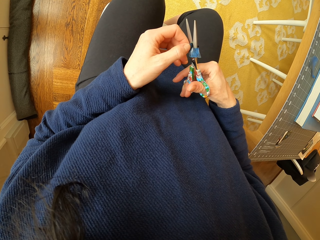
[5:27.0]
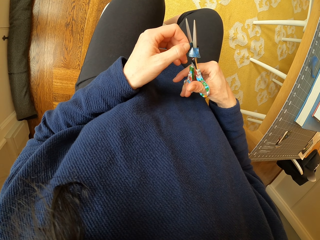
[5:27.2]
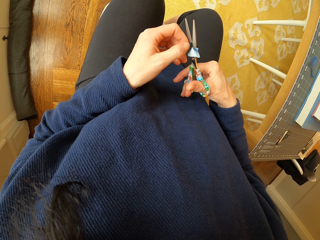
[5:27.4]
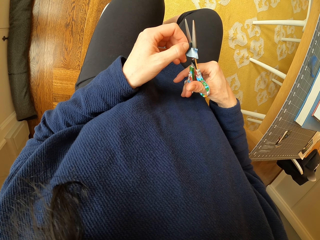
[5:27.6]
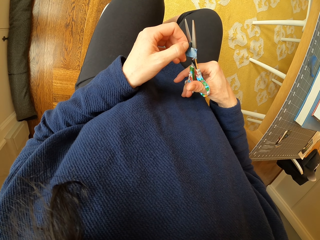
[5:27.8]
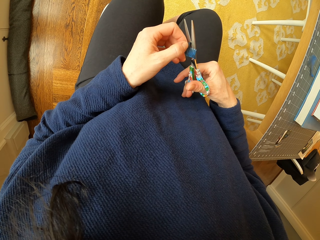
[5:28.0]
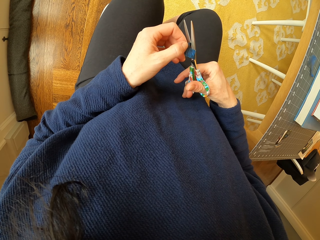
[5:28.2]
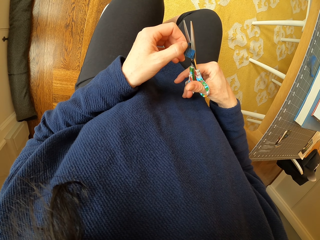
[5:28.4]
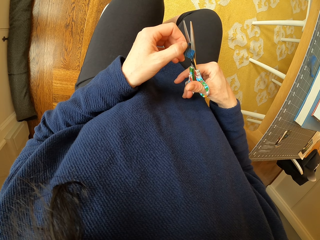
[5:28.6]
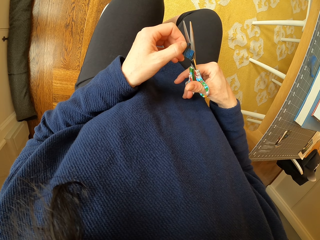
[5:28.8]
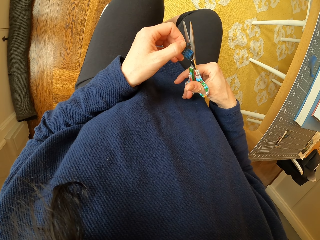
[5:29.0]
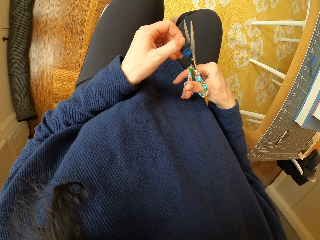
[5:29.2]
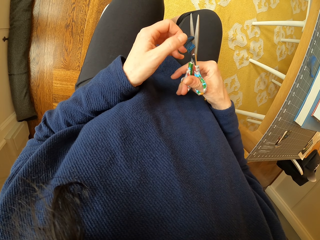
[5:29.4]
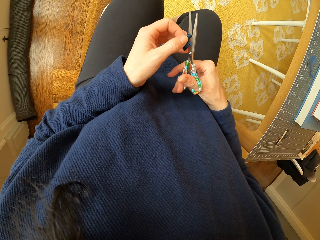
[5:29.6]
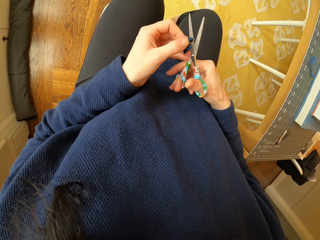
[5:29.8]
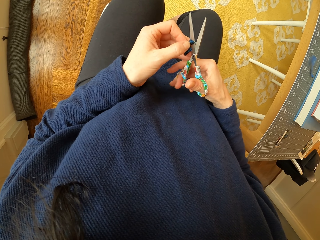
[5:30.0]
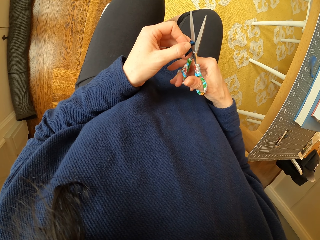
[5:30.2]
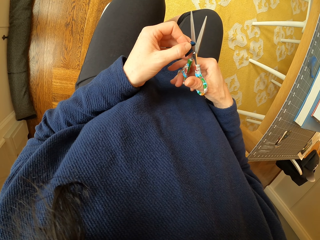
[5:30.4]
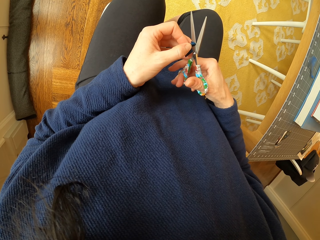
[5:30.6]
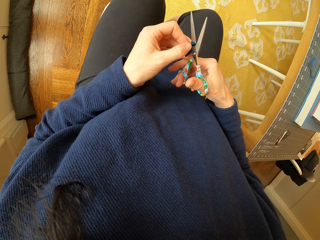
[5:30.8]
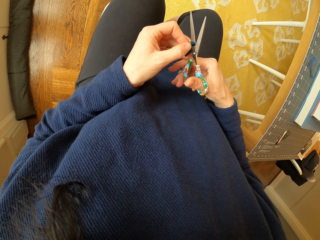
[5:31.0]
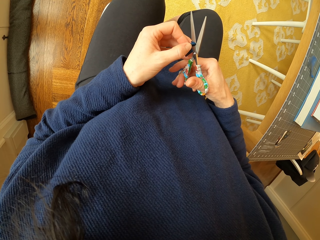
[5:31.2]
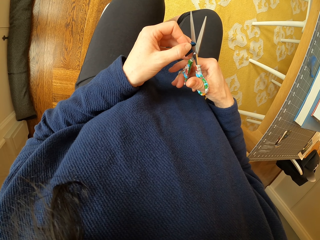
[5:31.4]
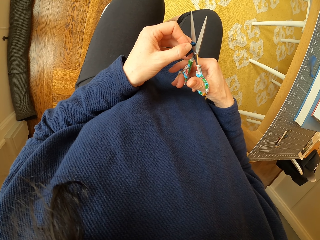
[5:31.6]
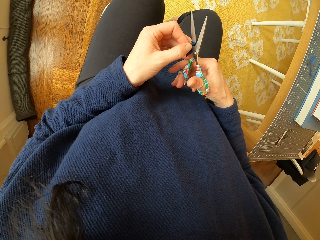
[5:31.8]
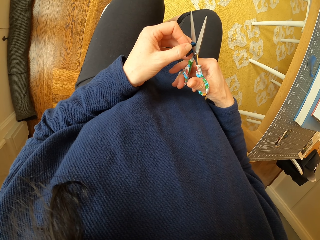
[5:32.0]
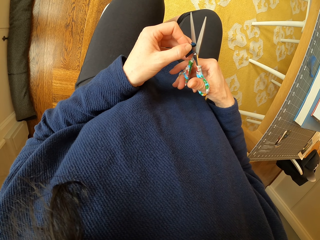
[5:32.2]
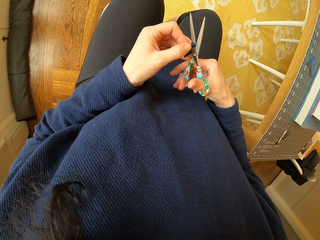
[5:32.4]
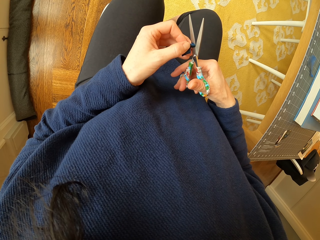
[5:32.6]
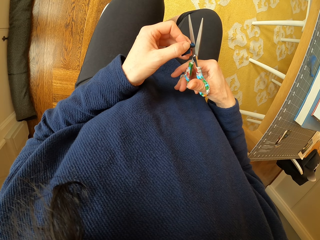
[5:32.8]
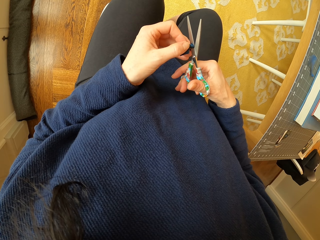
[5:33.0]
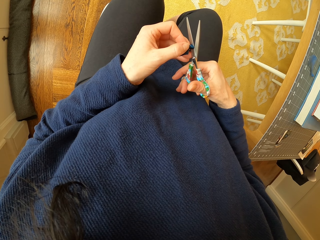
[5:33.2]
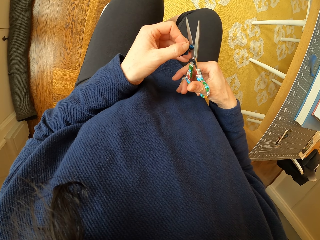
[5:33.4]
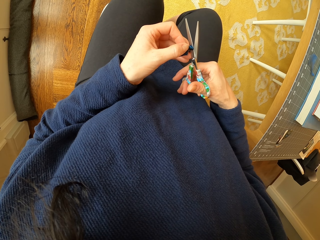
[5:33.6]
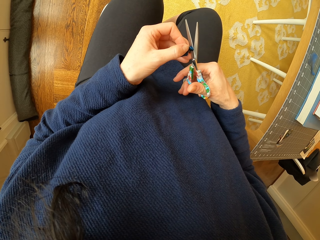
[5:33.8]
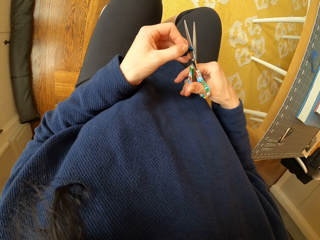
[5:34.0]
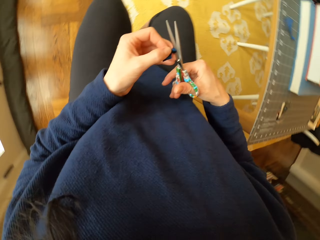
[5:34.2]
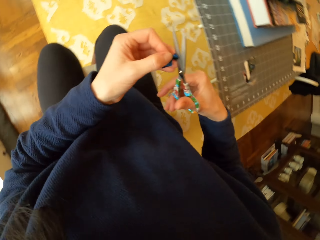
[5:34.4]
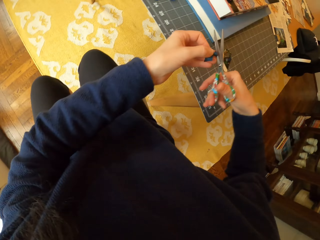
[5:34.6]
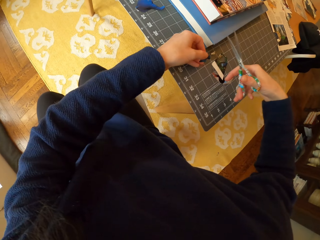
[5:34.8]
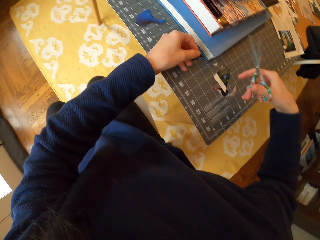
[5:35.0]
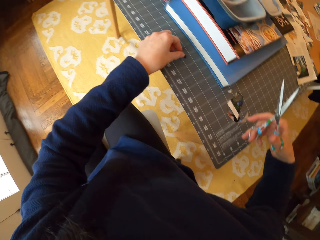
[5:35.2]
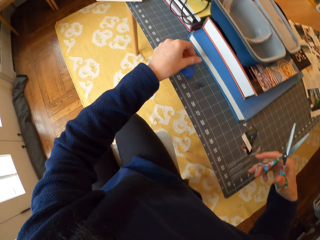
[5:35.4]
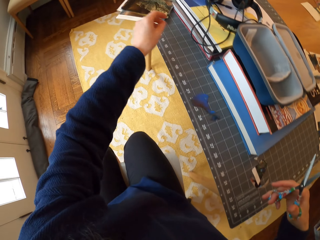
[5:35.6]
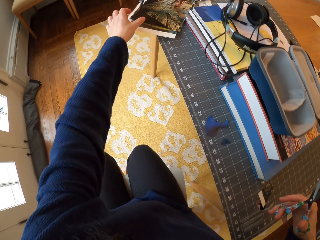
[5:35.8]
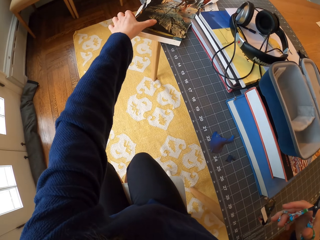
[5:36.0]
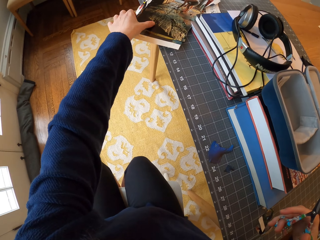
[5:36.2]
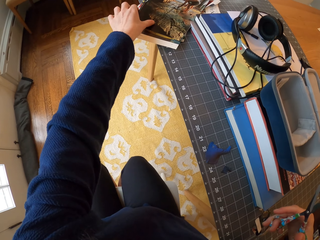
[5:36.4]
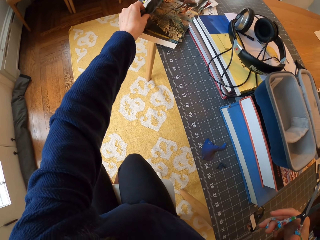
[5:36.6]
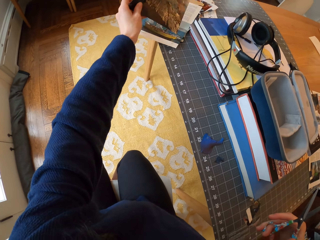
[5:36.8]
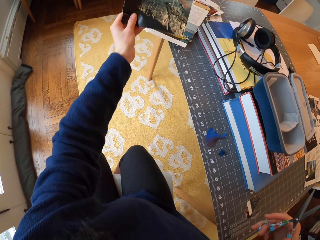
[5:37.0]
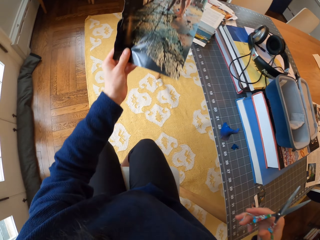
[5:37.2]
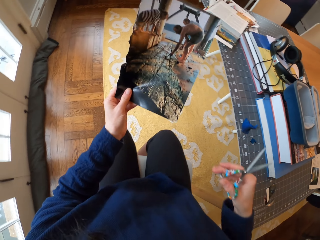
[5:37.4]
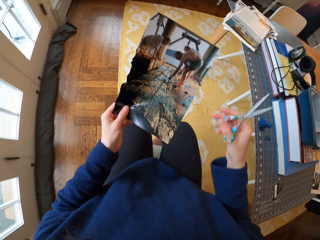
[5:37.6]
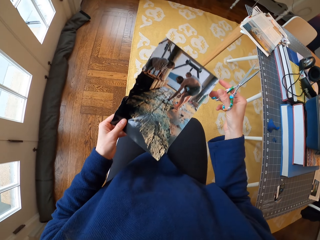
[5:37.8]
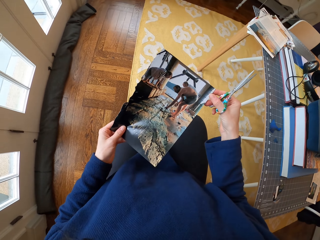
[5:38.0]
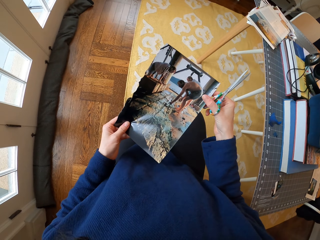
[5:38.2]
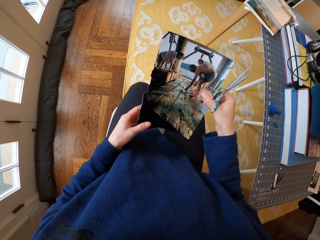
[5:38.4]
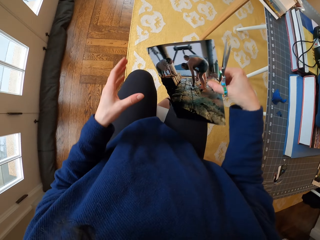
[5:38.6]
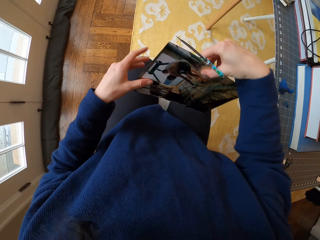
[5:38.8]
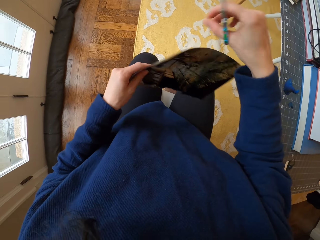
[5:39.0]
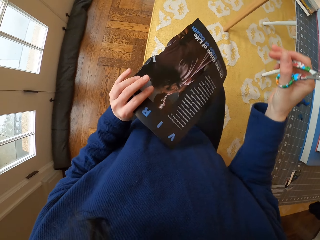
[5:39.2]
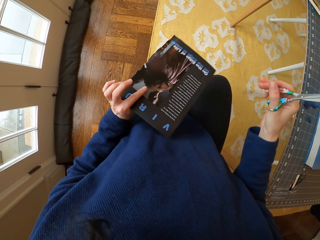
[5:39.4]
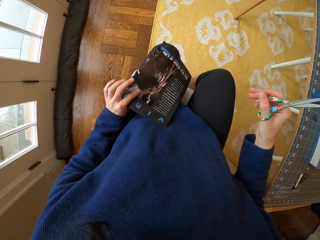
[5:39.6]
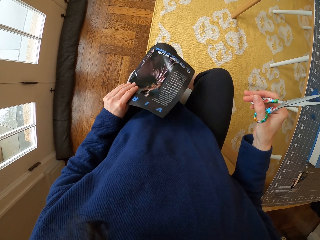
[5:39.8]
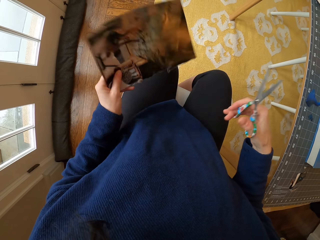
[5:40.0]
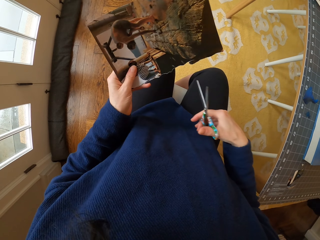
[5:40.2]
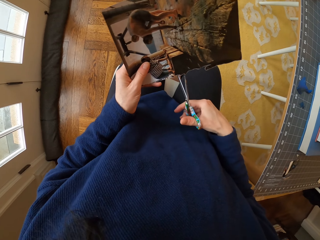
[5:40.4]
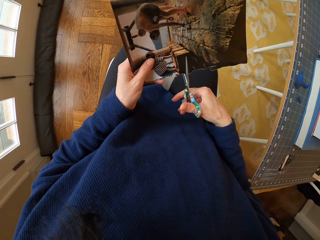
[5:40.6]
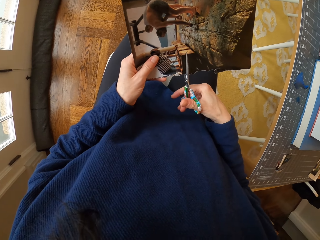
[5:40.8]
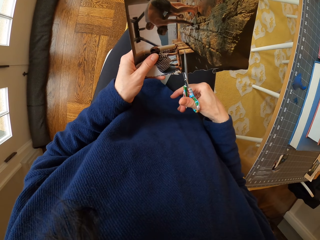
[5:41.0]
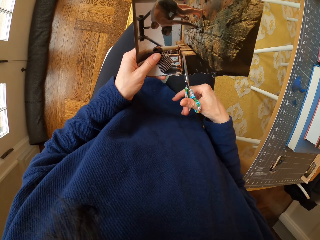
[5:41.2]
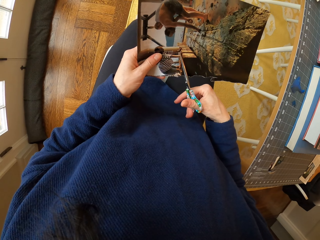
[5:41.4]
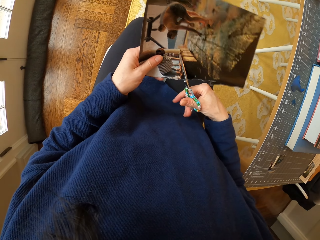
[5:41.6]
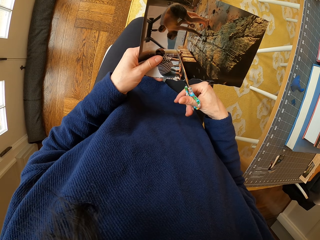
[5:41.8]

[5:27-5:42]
The camera wearer moves the hand. They hold the piece of paper. They cut the paper with a scissor. They drop the piece of paper on the table. They cut a picture with scissors. They place the piece of paper on the table. They pick up a picture or paper from the table. They stare at the paper. They pass the paper to the right hand. They pass the paper to the left hand. They turn the paper. They stare at the paper. They turn the paper. They cut the paper with the scissor.

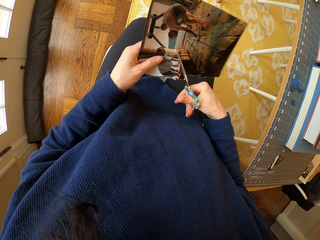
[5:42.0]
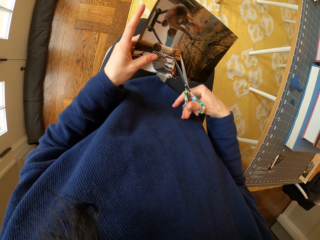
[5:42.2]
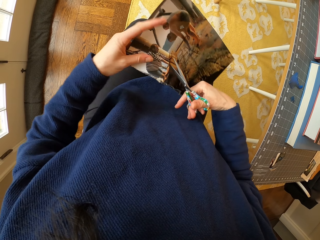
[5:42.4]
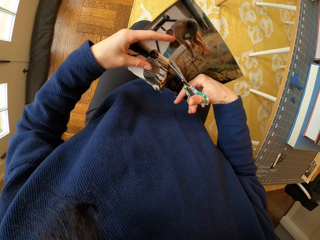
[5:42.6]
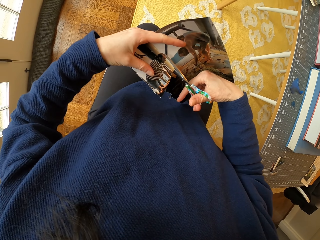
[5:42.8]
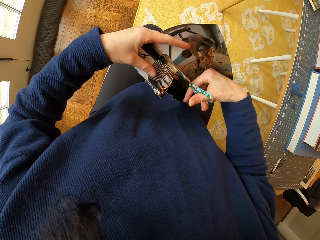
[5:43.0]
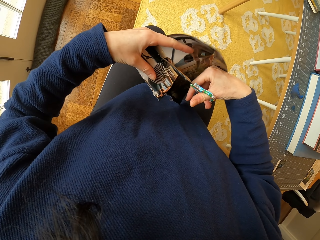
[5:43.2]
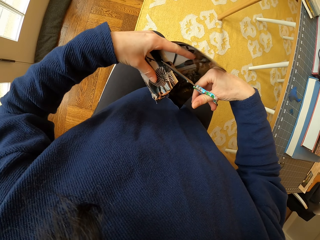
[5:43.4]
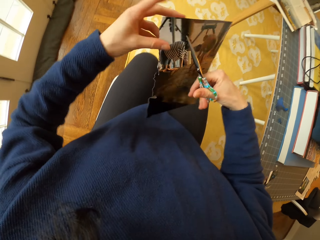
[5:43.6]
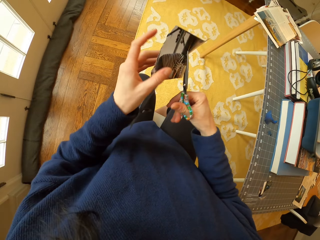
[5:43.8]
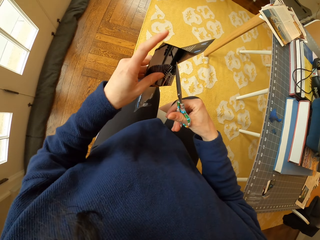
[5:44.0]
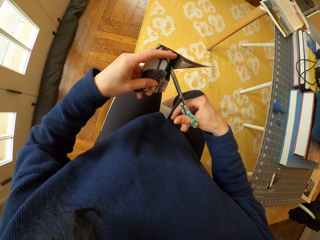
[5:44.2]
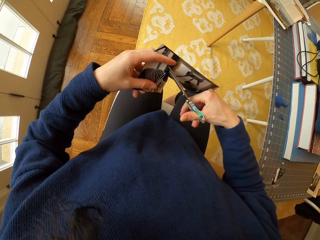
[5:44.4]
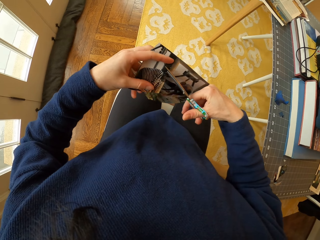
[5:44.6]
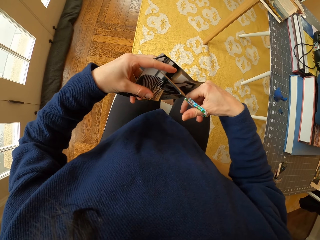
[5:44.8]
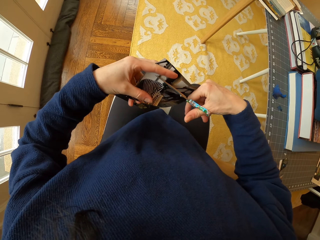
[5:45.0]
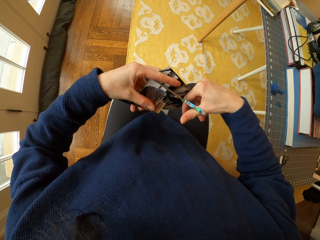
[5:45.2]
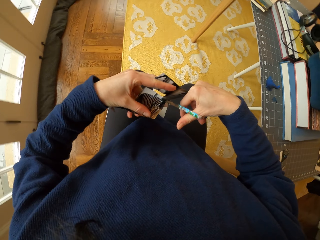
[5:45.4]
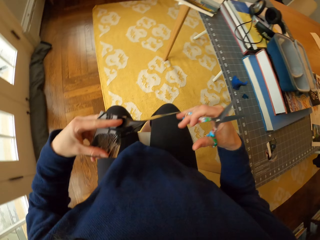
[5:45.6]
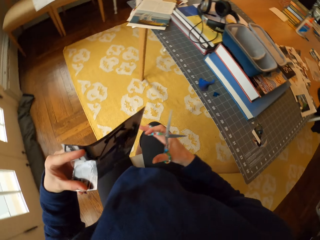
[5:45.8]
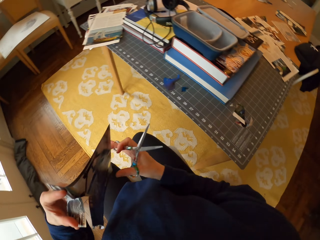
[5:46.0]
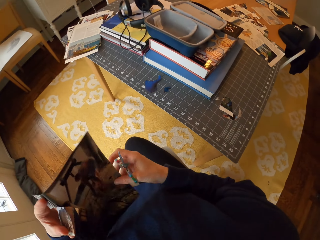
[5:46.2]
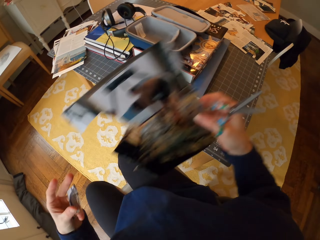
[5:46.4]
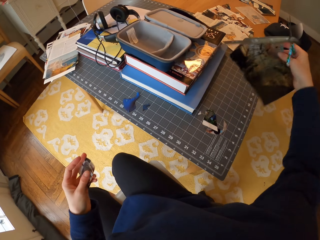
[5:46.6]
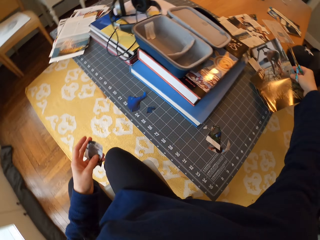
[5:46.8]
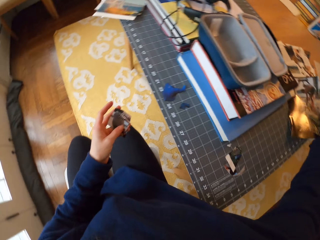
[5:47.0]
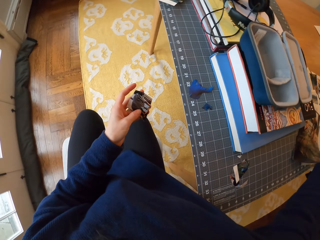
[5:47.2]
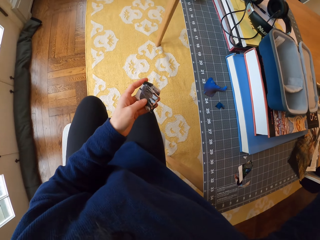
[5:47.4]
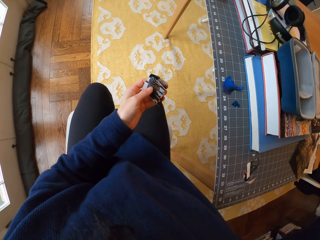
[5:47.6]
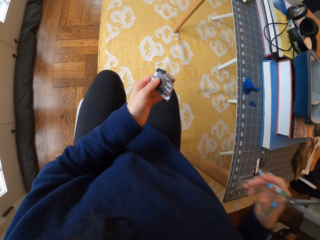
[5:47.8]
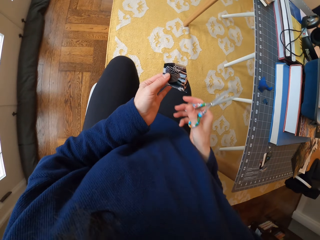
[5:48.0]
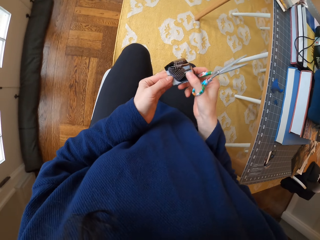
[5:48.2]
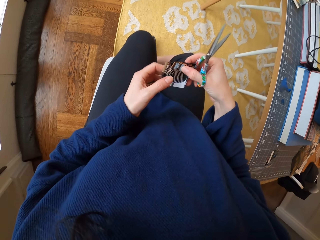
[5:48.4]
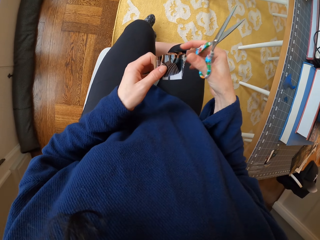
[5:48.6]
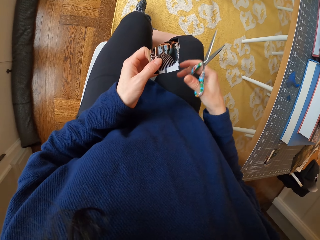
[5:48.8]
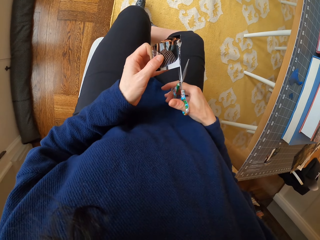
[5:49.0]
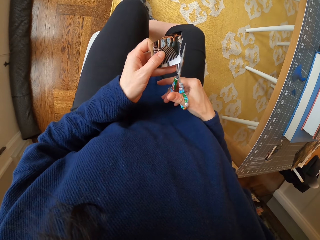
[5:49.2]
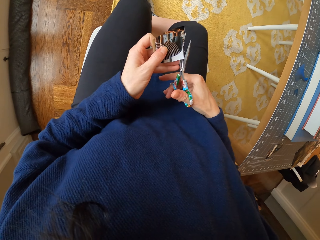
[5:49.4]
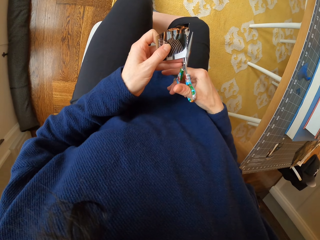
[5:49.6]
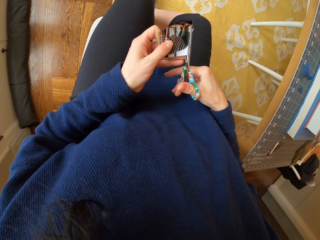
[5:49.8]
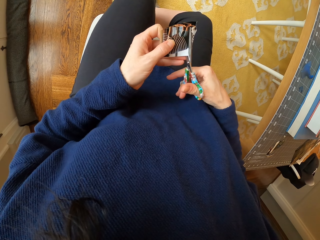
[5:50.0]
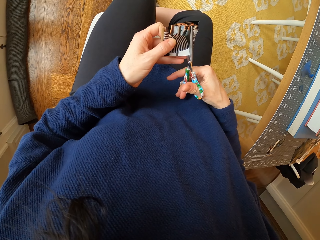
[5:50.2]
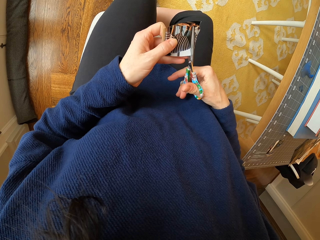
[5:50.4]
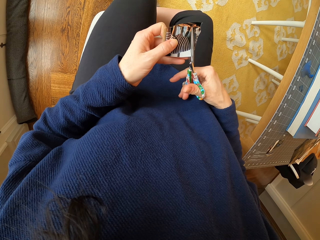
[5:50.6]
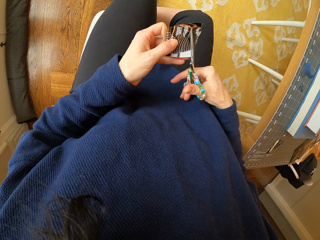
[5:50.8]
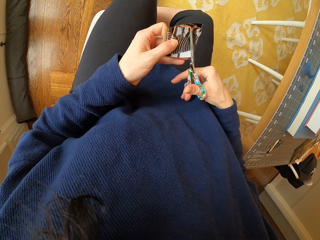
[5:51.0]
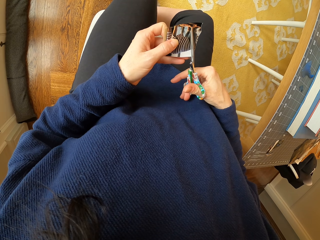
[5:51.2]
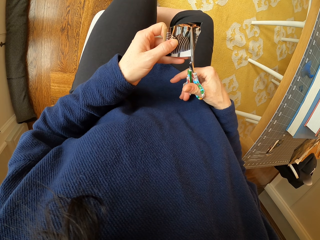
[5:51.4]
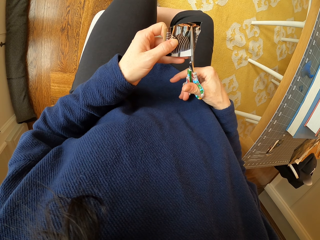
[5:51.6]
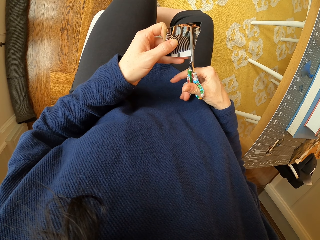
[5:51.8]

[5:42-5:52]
The camera wearer unhands the paper. They hold the paper. They cut the paper with the scissor. They pick up the paper. They place the paper on the table. They adjust the piece of paper in the hand. They cut the piece of paper with the scissor.
